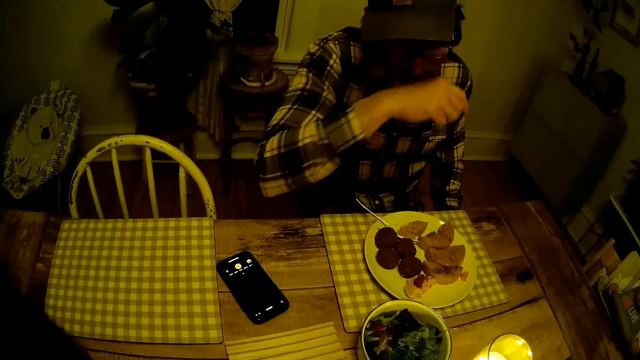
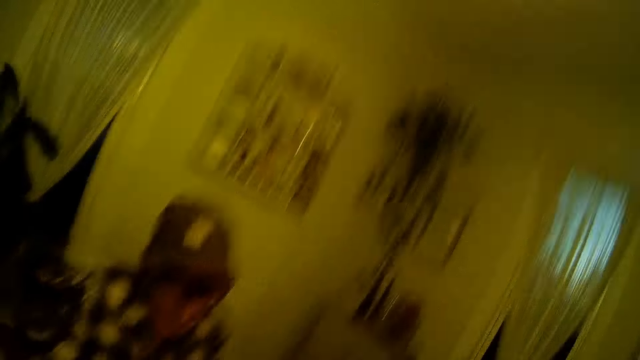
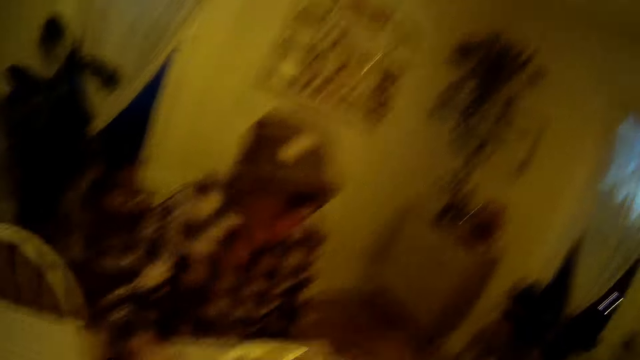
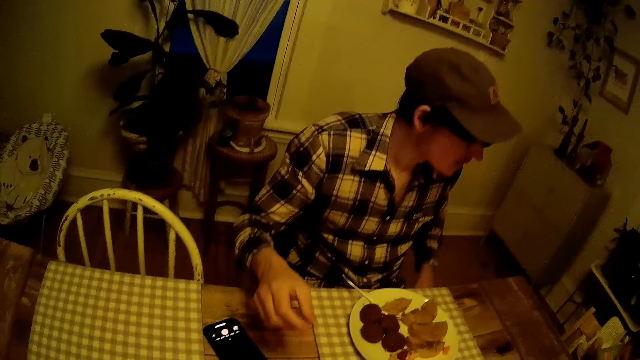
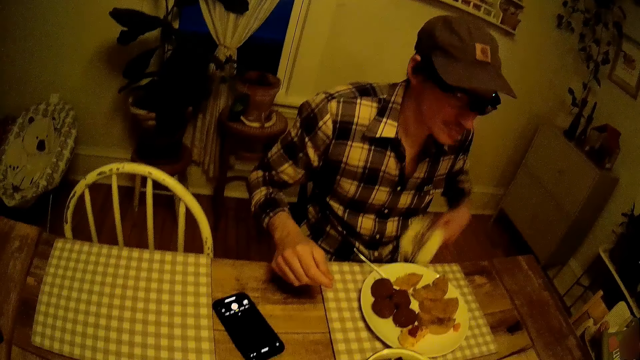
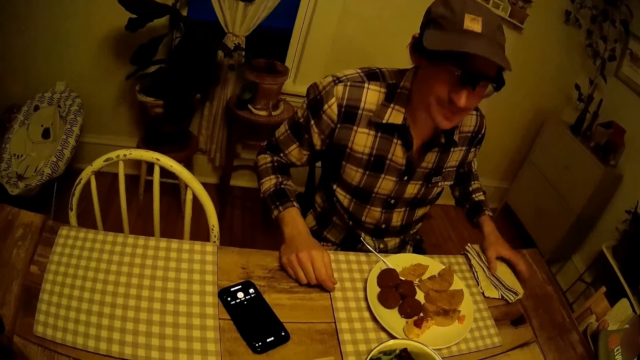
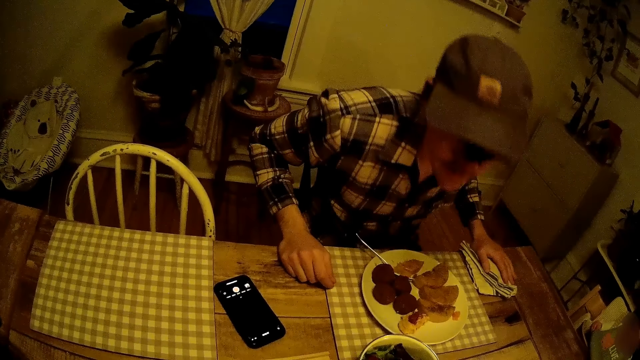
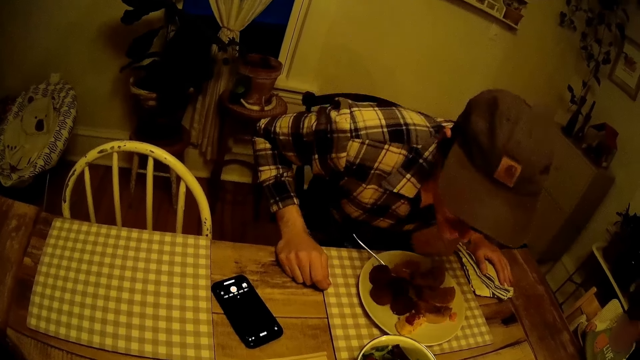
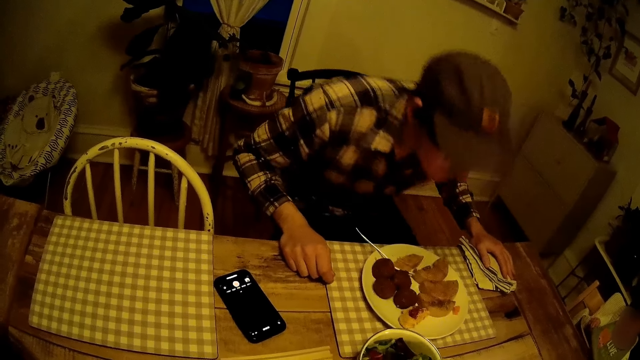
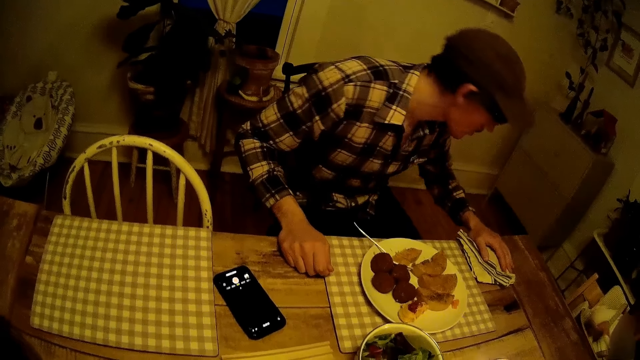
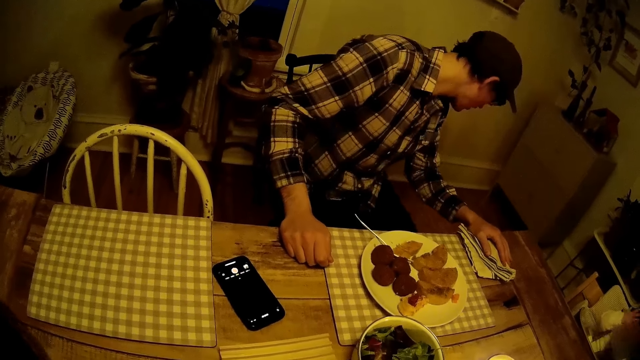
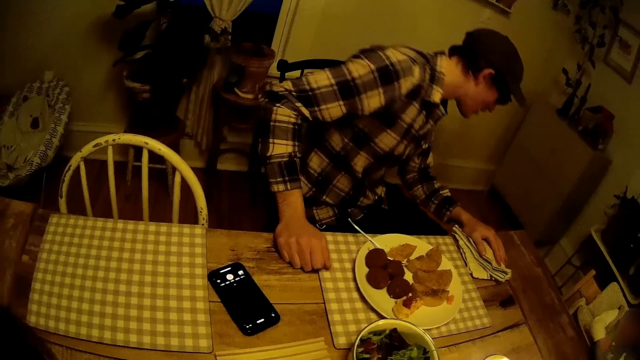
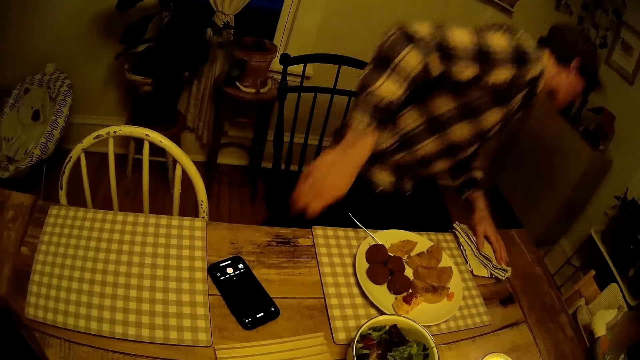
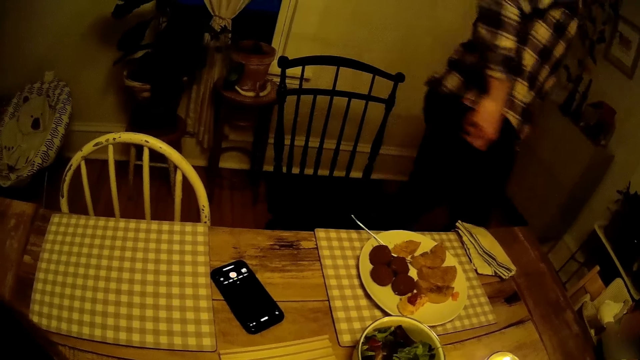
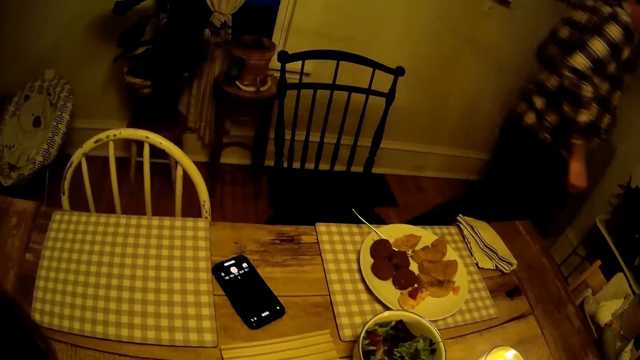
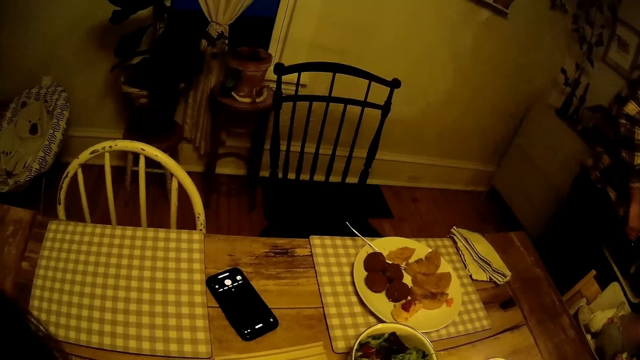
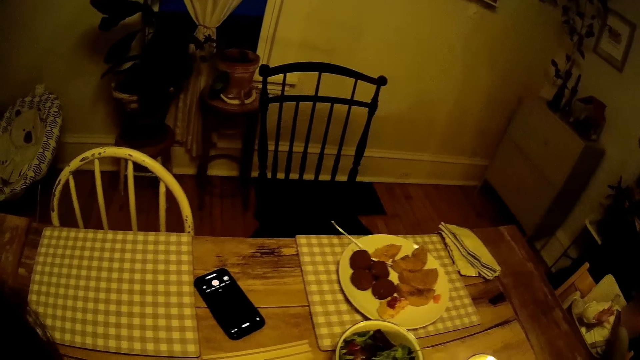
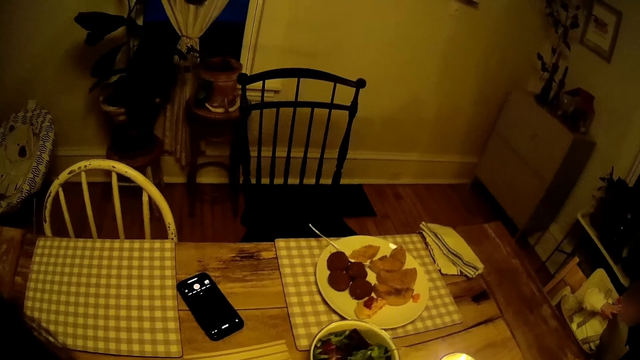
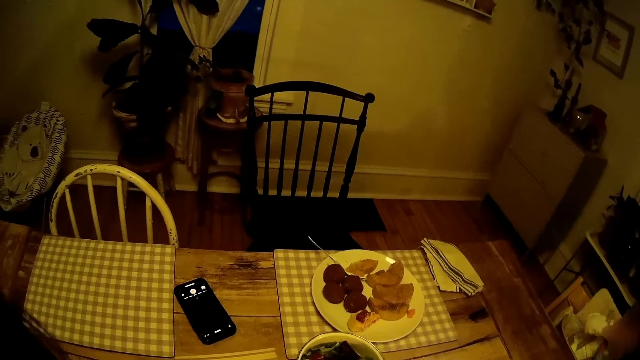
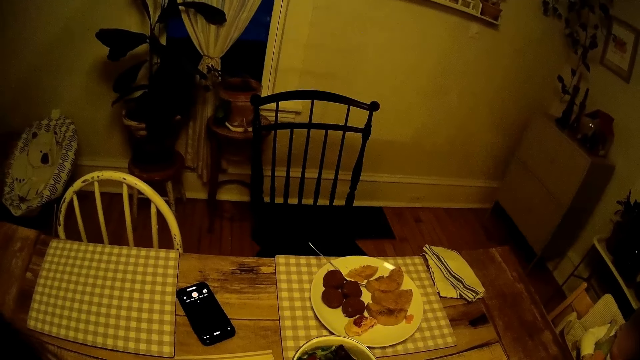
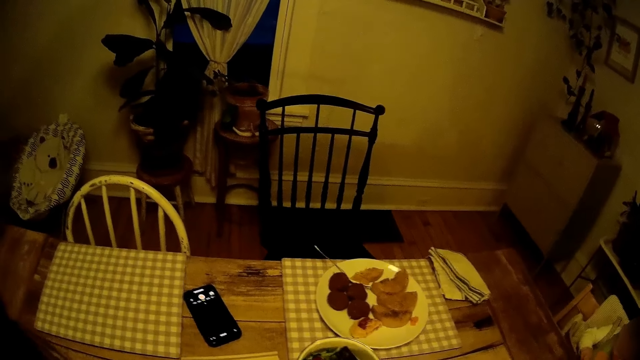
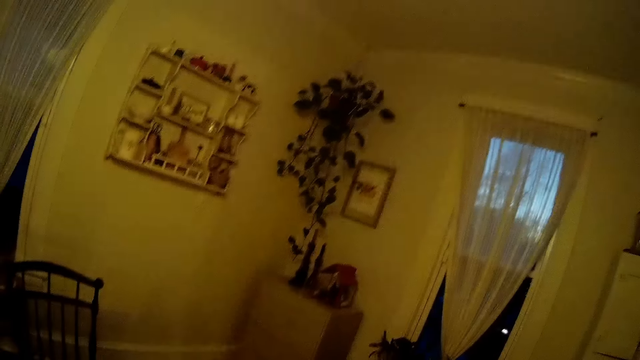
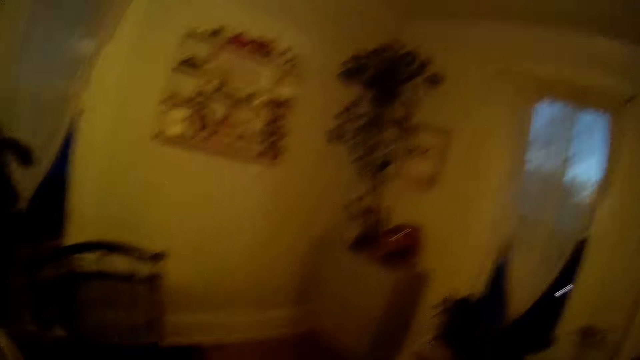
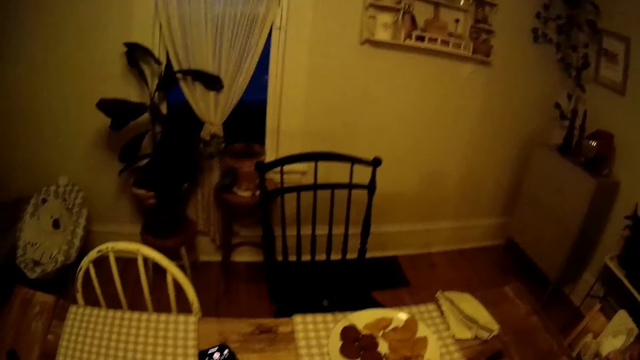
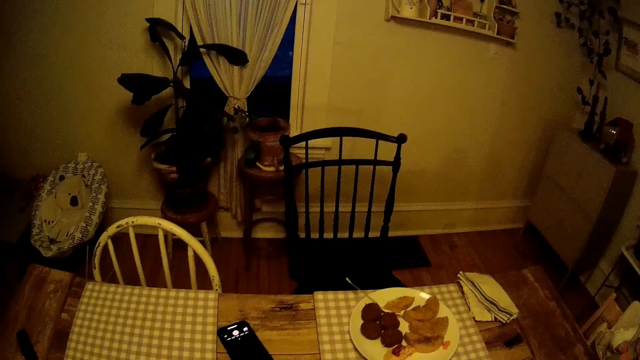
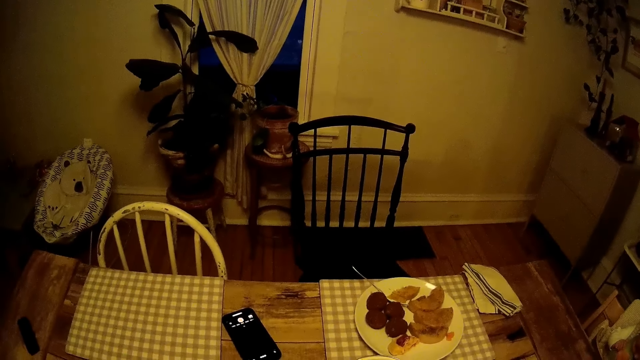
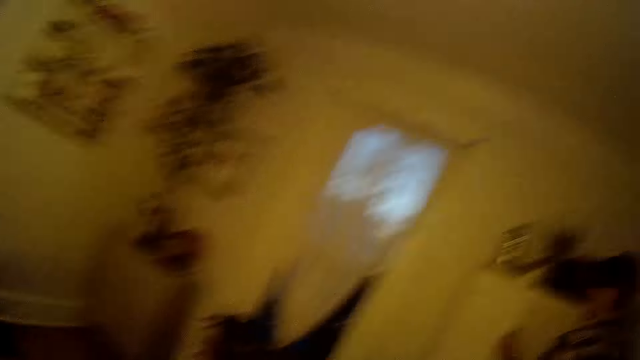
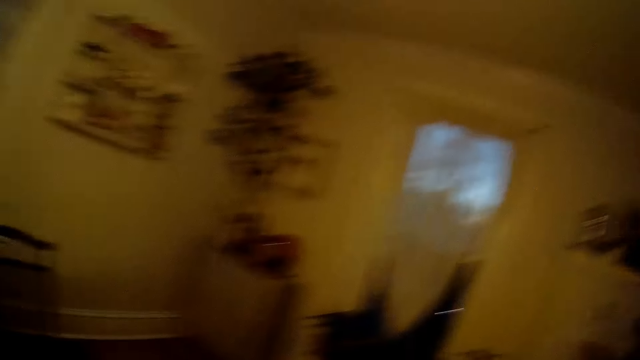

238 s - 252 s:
The man places the hand towel from his thighs with his left hand. The man walks away from the table towards the kitchen. The camera wearer interacts with the man.

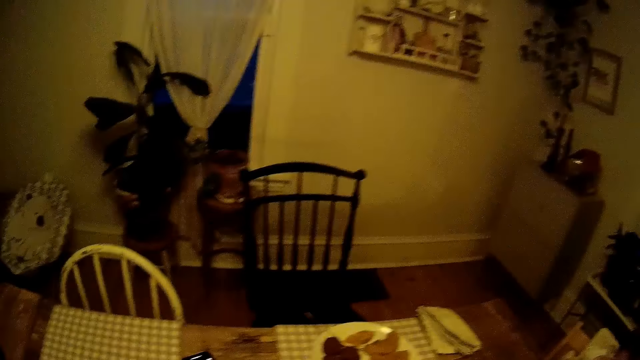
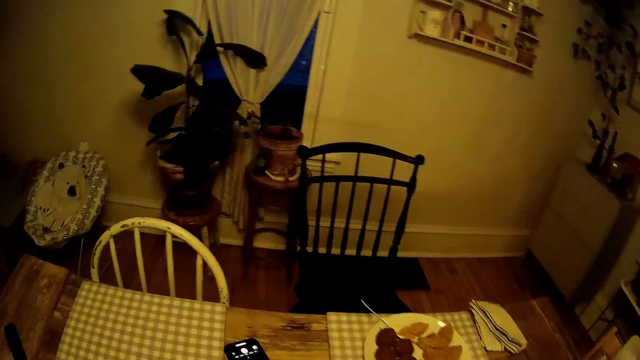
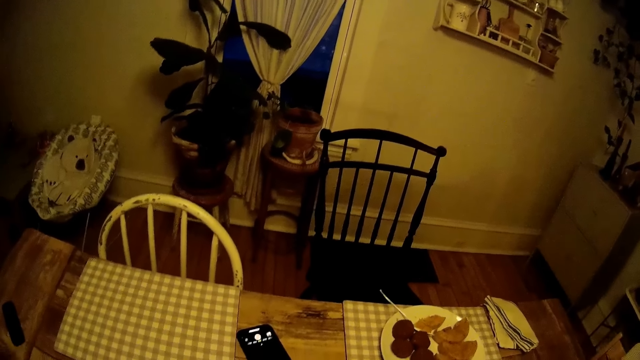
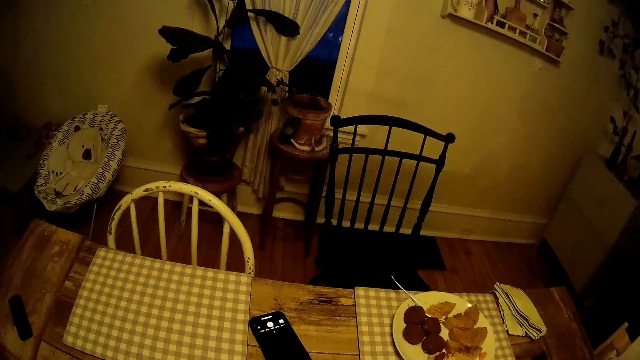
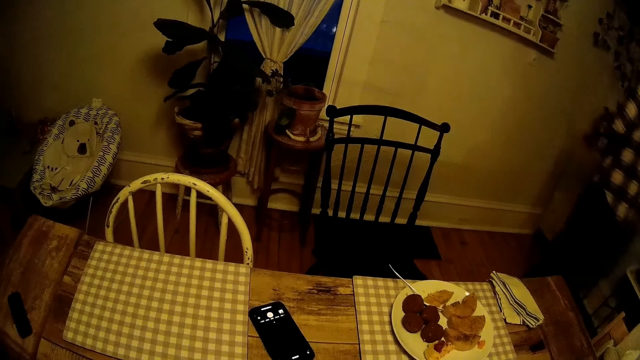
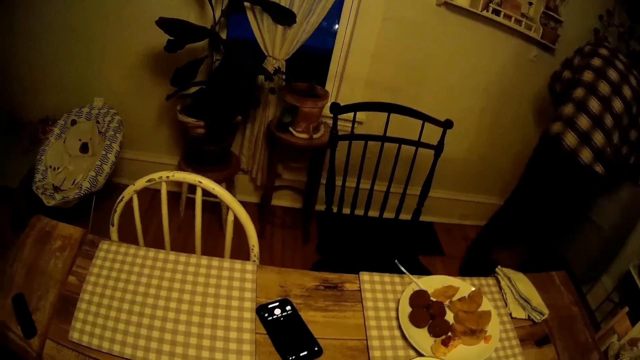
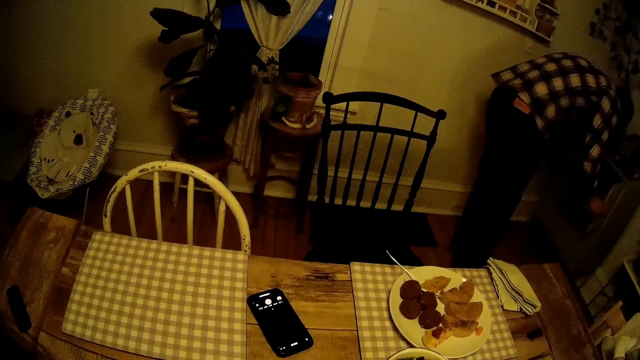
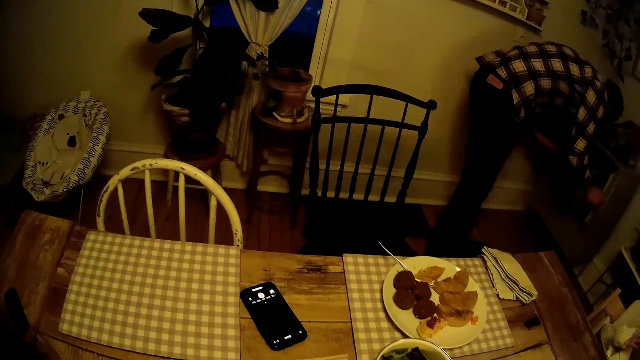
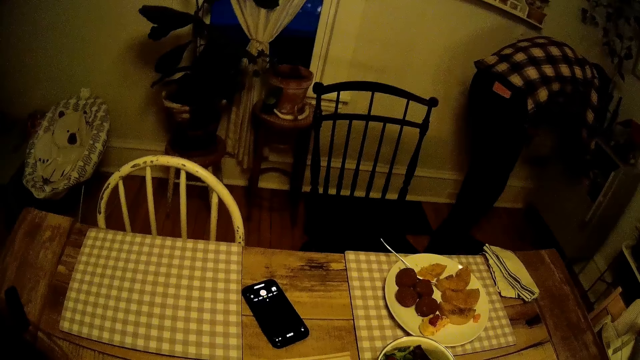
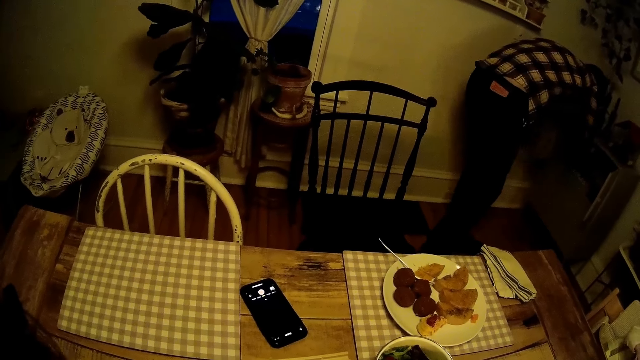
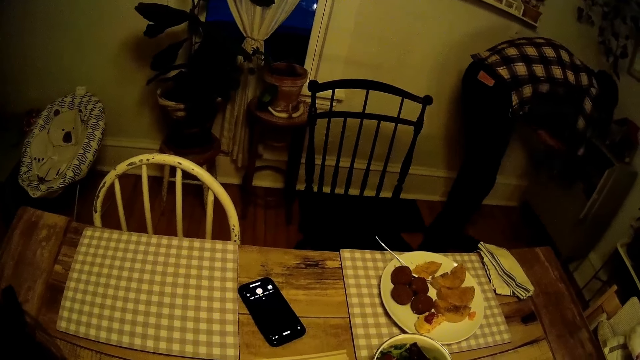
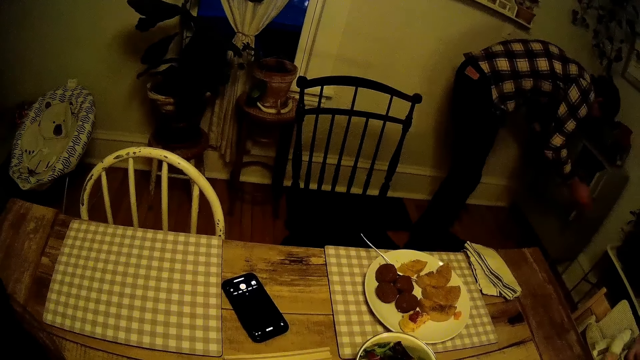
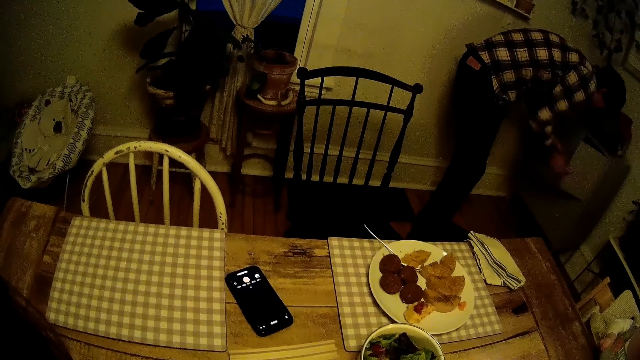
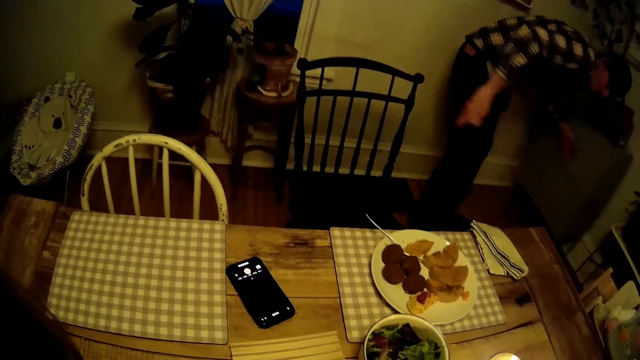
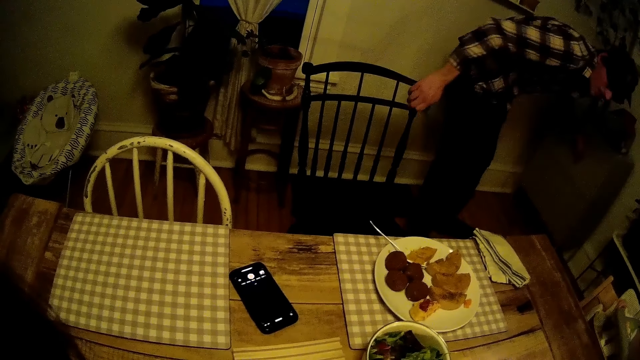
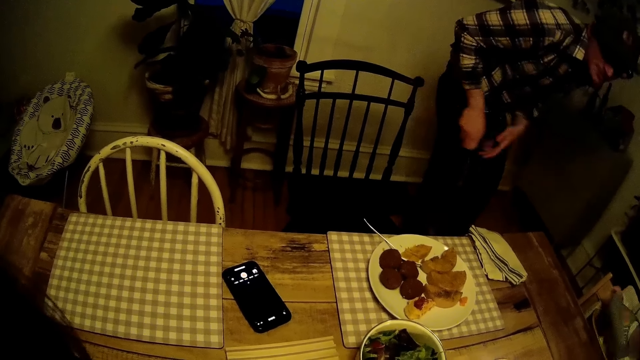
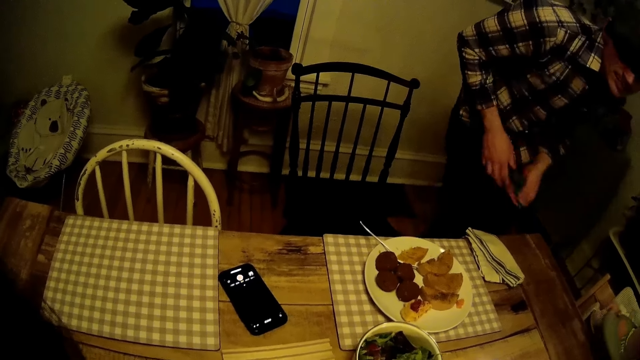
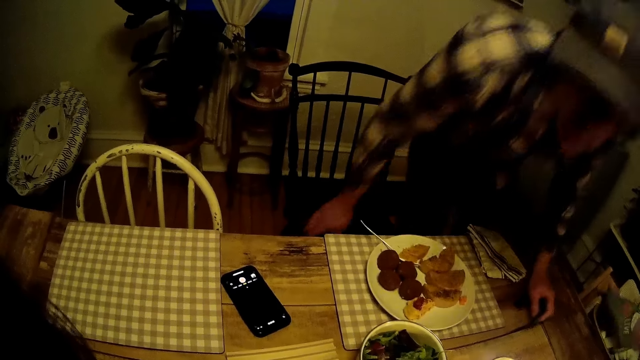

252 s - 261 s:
The man opens a cupboard or drawer with both hands, removes something from the drawer, and closes the cupboard with both hands.
